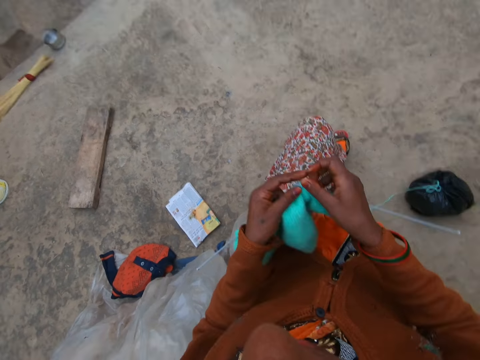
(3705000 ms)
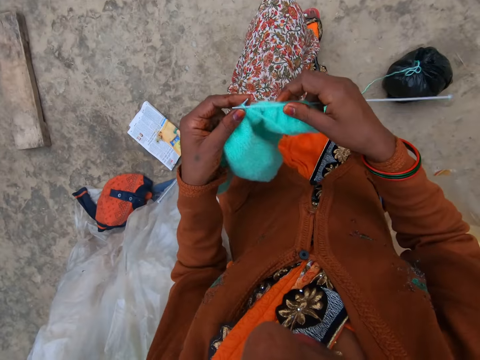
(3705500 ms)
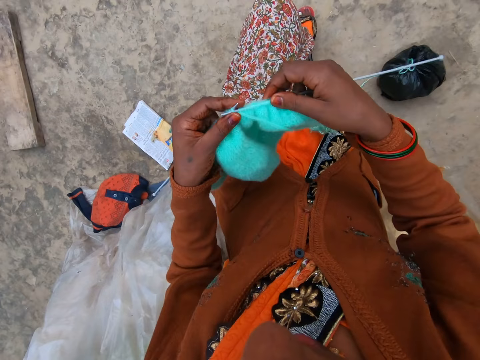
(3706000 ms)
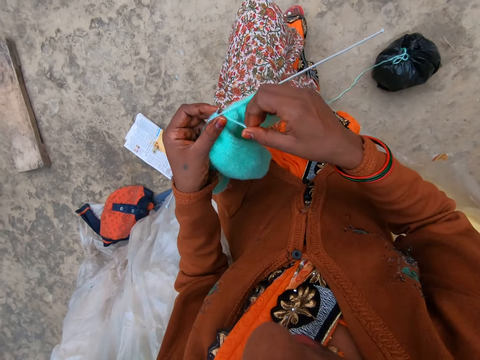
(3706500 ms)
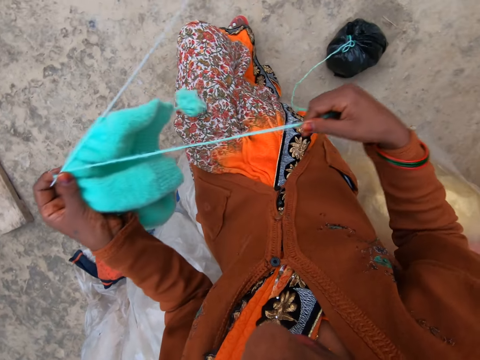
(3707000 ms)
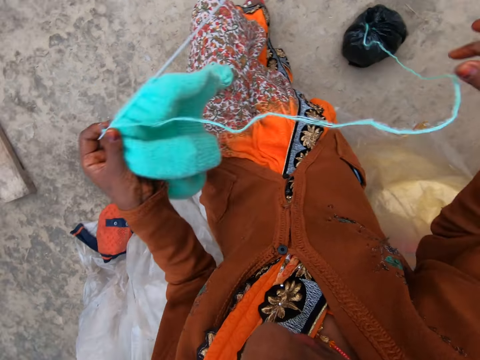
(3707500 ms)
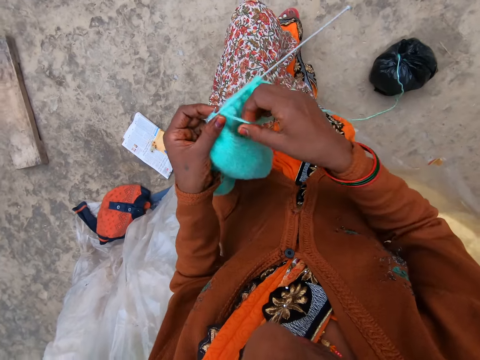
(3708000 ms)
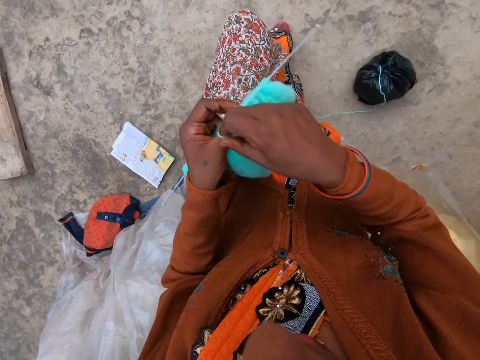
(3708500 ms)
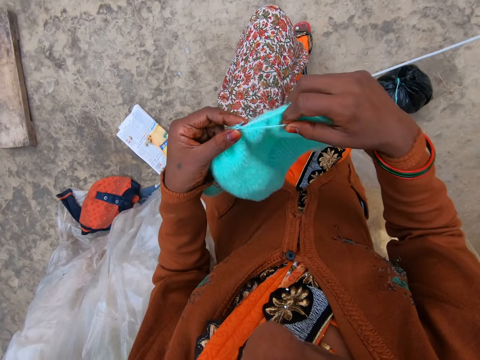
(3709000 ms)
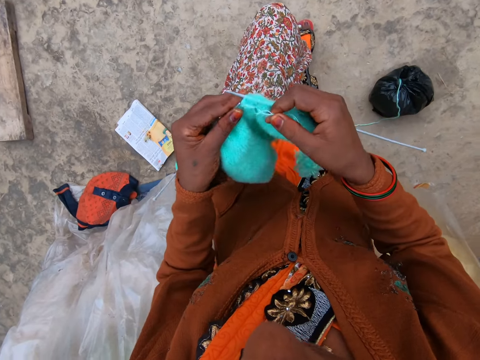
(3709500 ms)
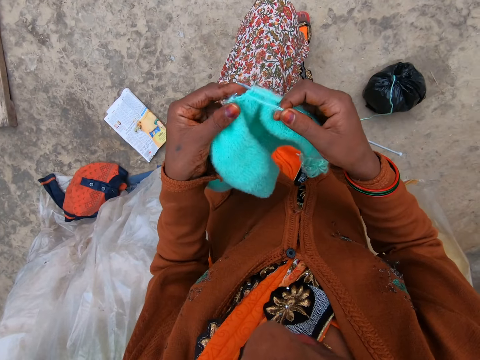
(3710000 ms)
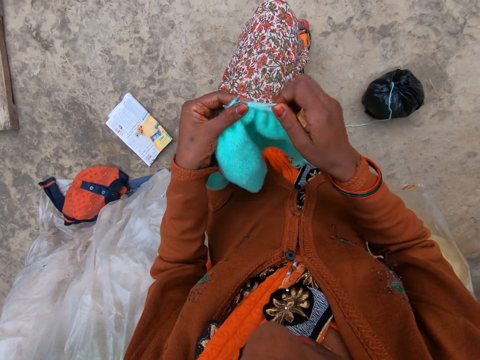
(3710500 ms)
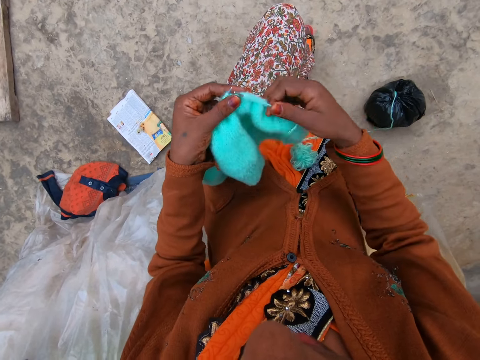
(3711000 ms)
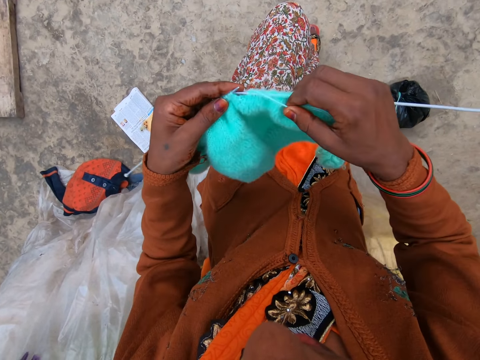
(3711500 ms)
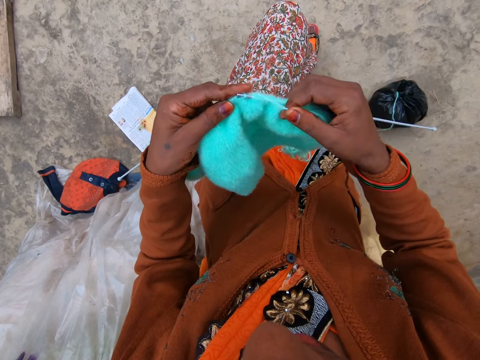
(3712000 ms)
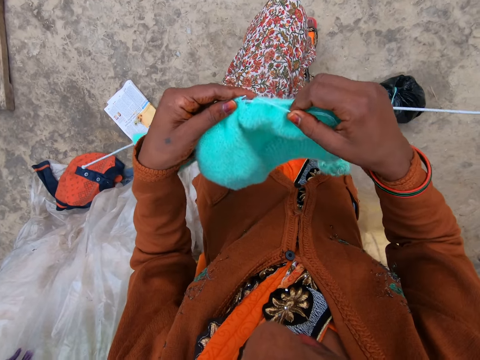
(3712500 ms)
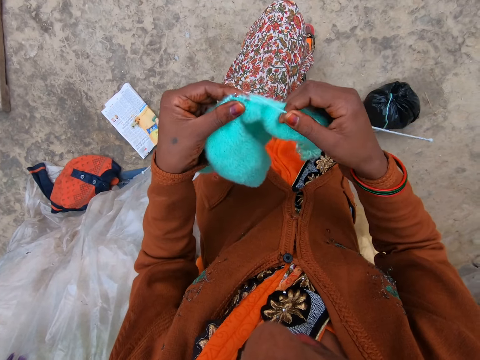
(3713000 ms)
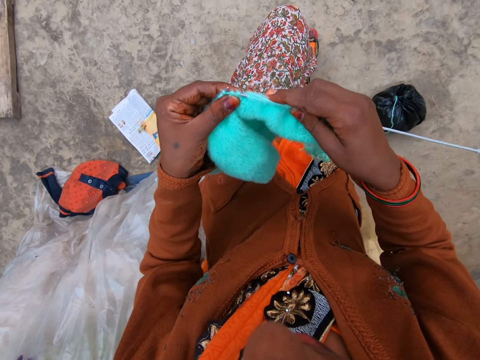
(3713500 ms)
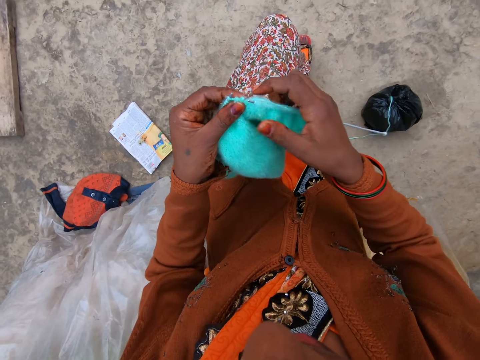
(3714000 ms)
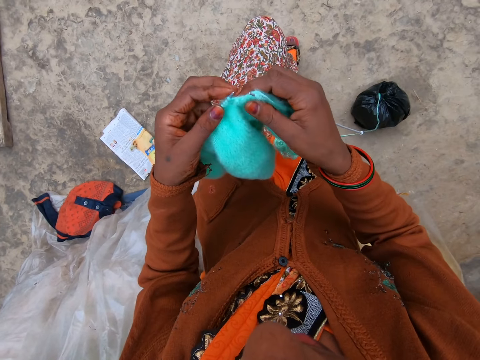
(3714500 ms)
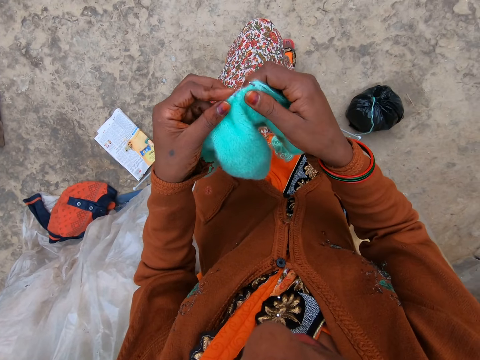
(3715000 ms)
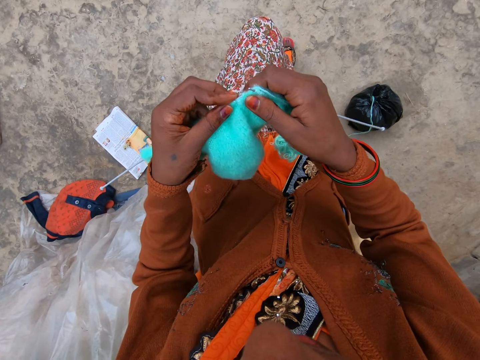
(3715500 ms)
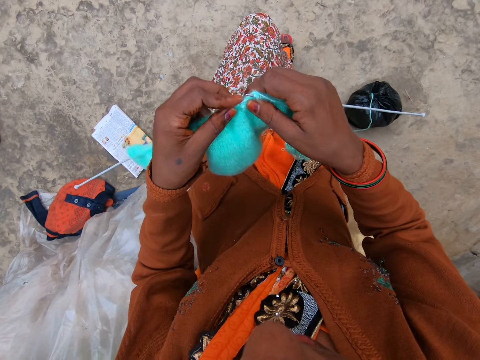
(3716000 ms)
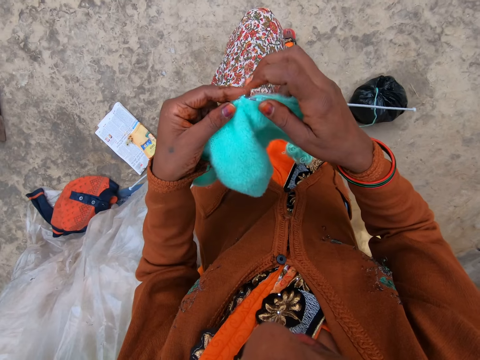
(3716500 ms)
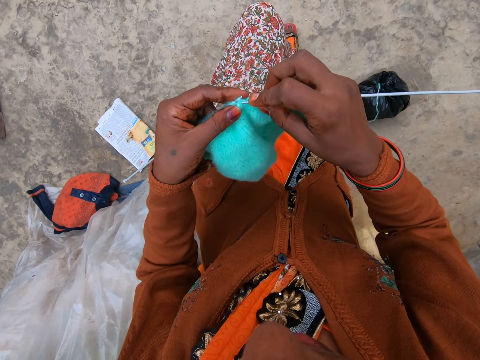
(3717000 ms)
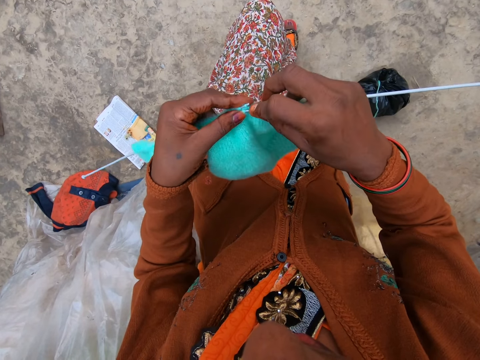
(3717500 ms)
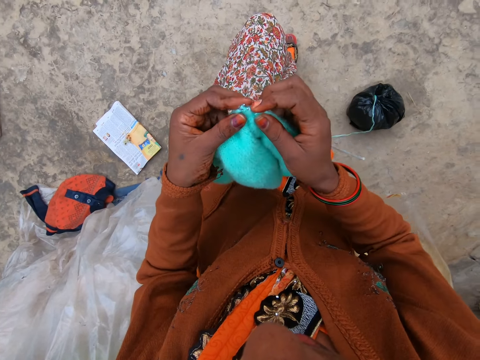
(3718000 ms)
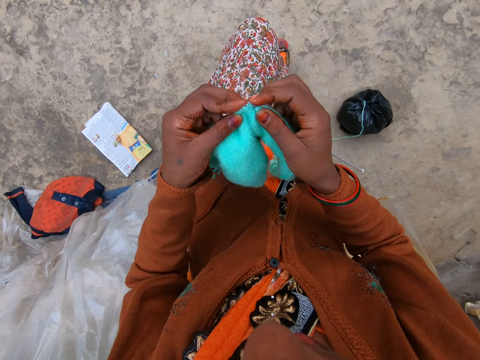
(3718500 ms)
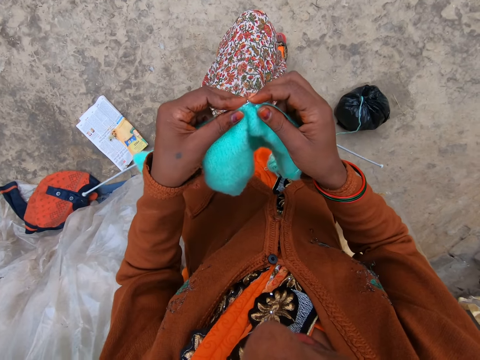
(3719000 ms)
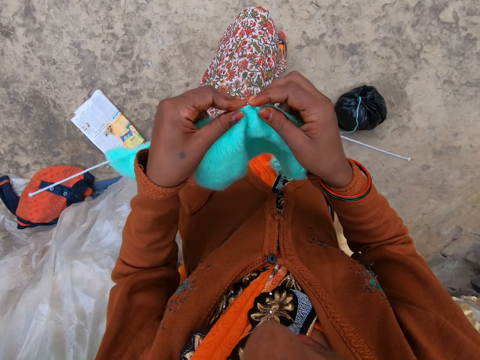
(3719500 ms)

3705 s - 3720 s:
The camera wearer pulls the yarn. They knit a garment using the yarn and knitting needles.

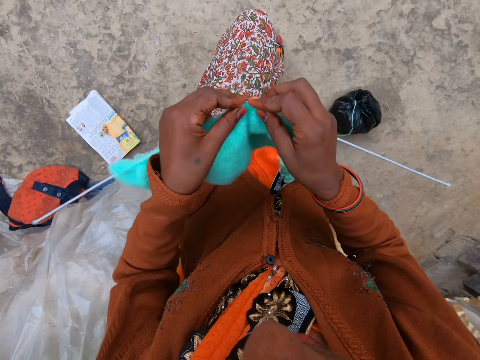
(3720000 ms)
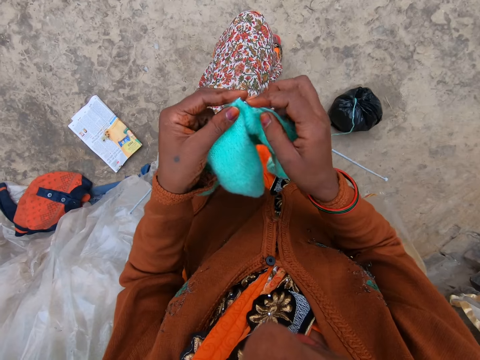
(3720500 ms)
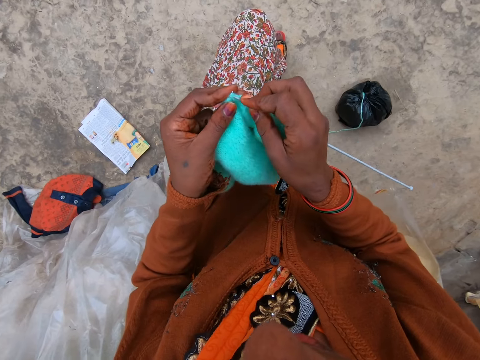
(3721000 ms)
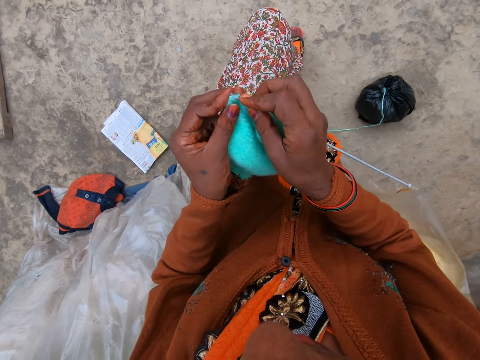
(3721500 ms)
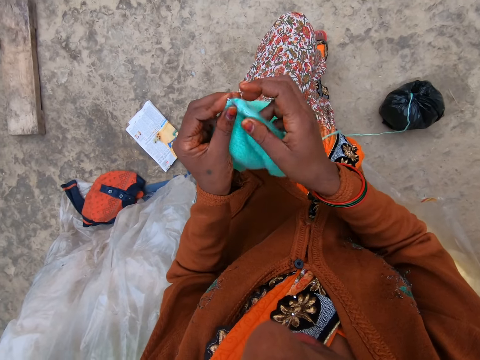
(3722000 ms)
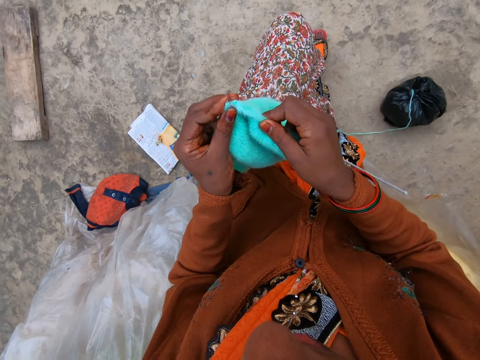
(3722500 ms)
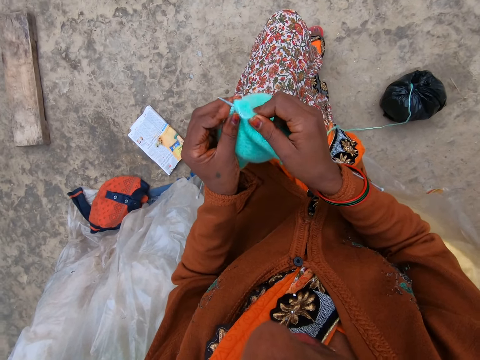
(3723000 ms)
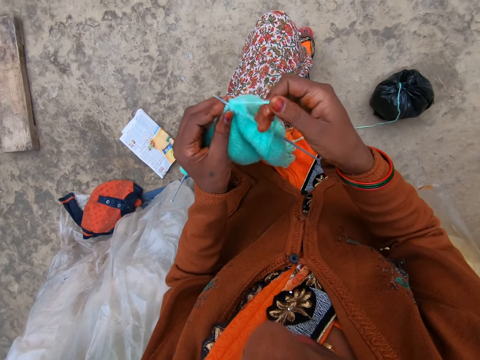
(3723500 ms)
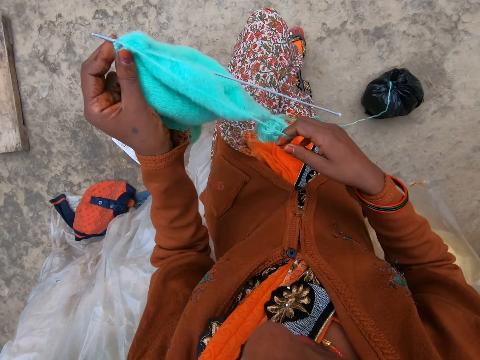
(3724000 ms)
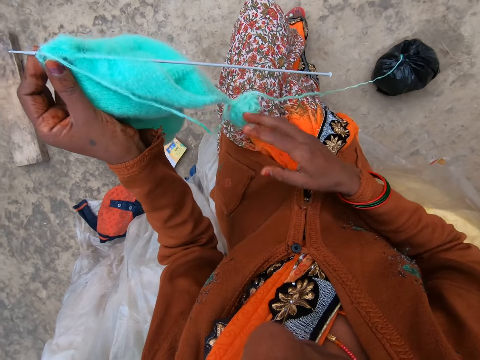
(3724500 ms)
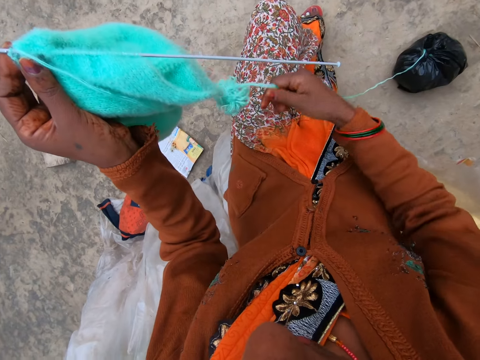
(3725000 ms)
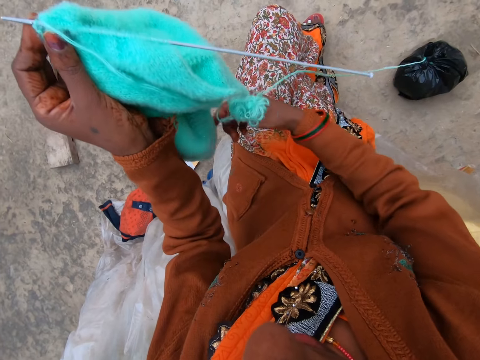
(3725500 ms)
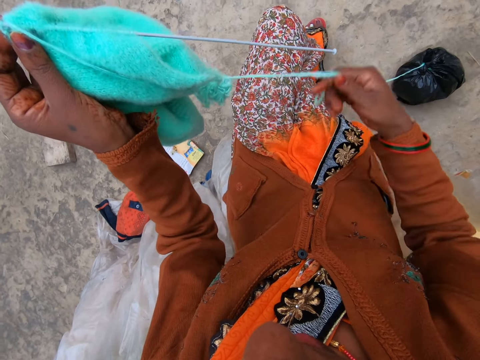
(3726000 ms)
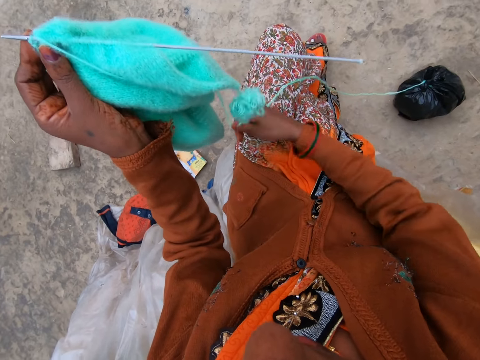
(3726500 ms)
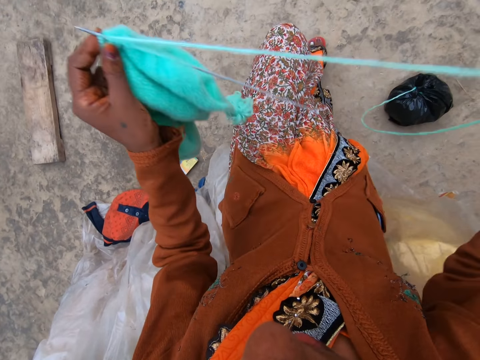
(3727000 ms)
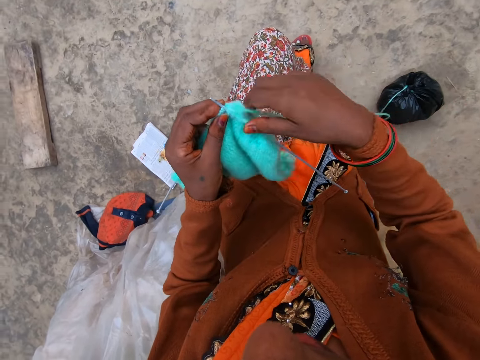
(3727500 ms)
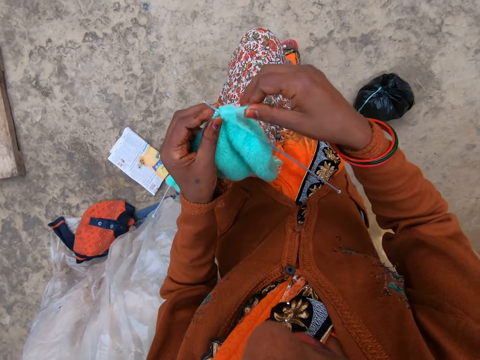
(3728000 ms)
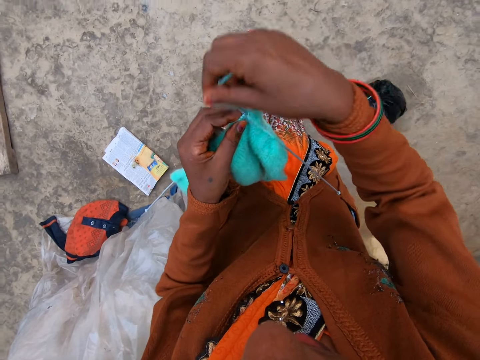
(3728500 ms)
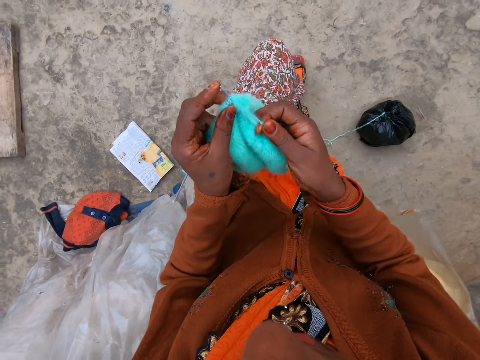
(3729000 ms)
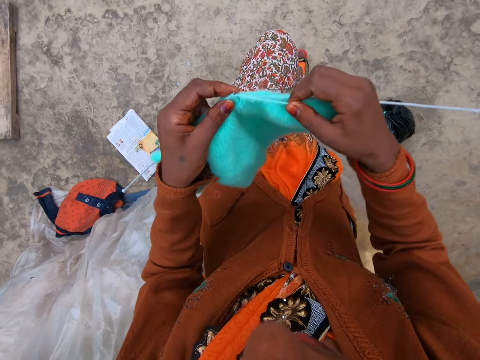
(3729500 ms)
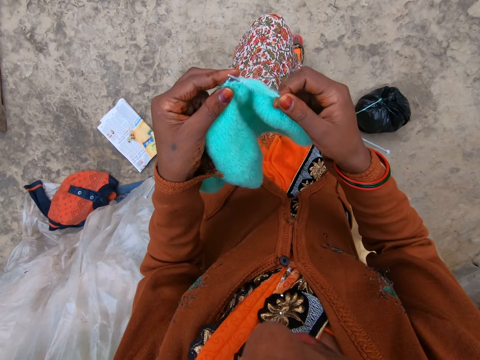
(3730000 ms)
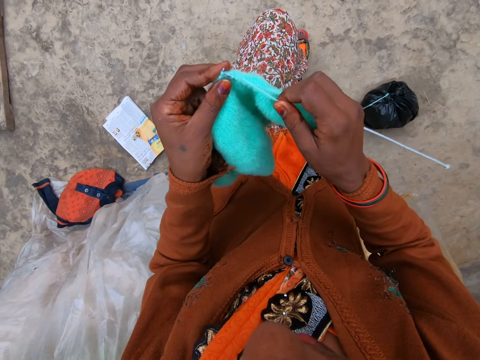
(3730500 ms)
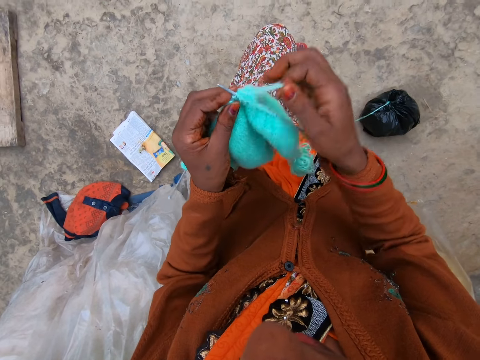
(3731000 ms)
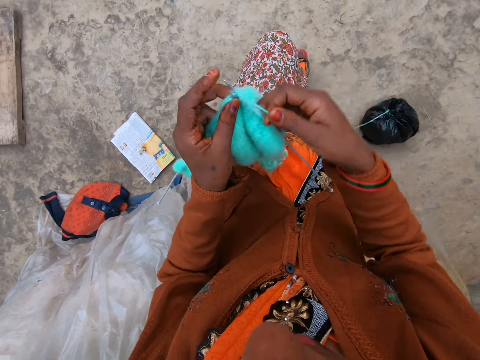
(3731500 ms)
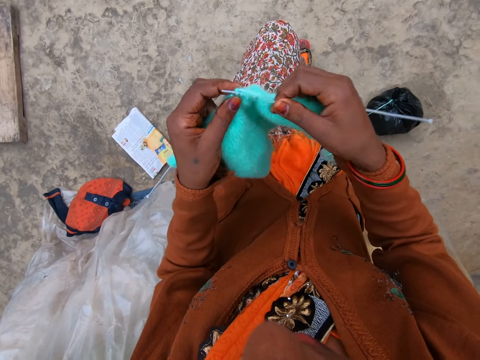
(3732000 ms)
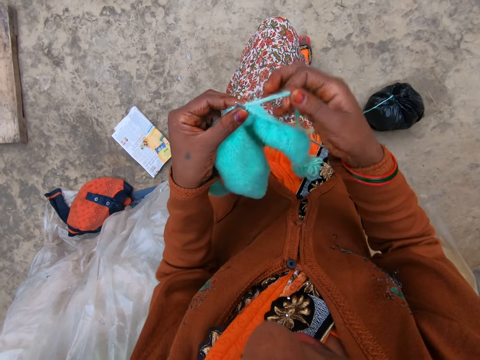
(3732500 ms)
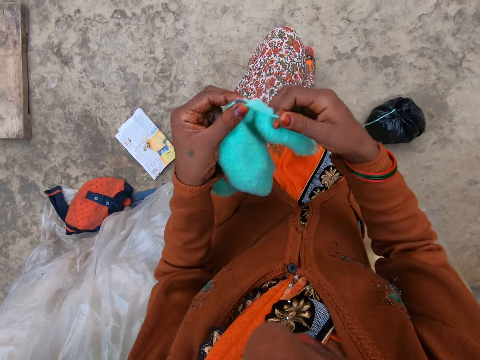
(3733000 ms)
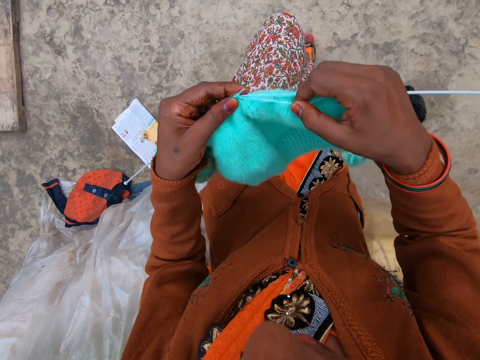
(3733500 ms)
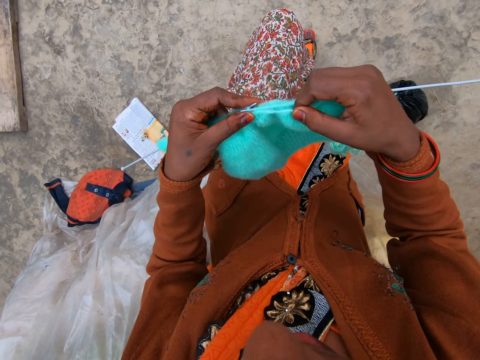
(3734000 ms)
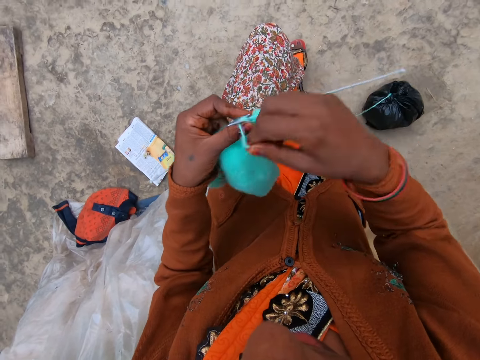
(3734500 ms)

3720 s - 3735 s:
The camera wearer pulls the thread. They unwind the yarn from the garment. They knit the garment using the yarn and knitting needles.
